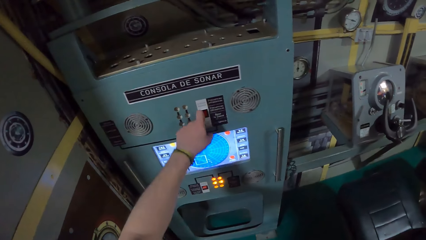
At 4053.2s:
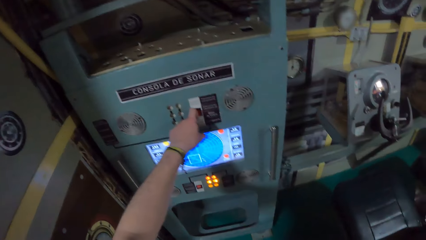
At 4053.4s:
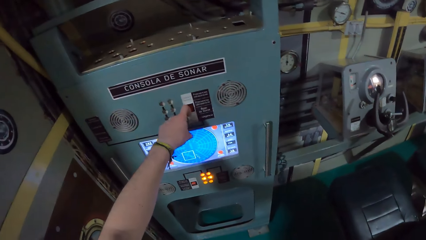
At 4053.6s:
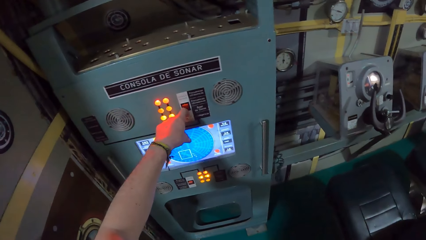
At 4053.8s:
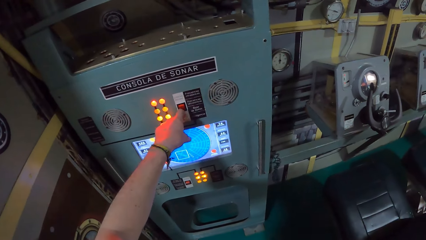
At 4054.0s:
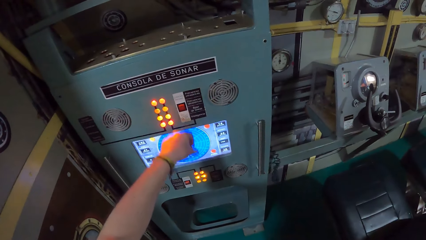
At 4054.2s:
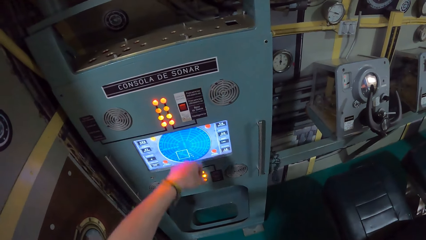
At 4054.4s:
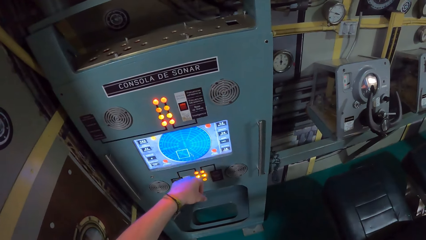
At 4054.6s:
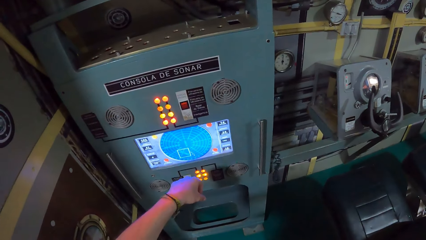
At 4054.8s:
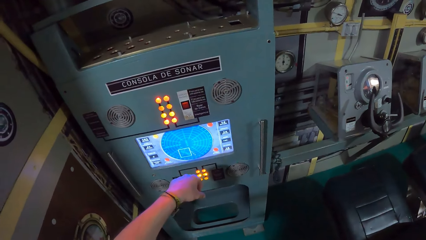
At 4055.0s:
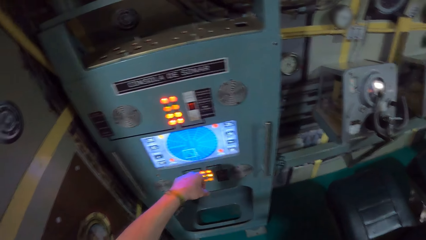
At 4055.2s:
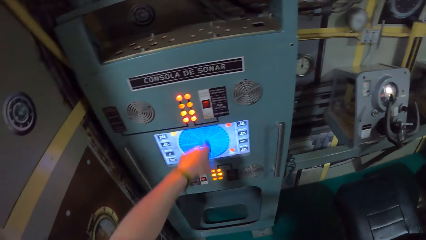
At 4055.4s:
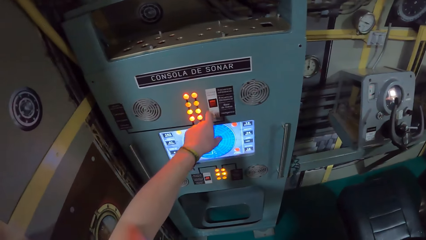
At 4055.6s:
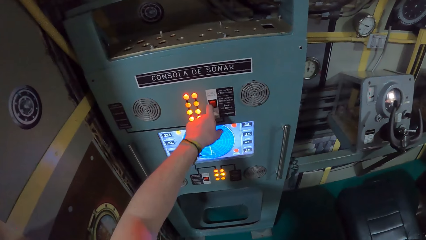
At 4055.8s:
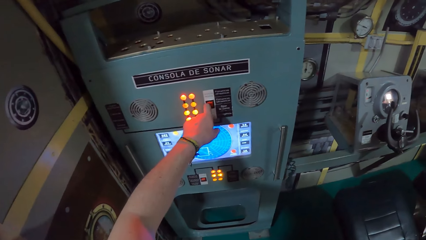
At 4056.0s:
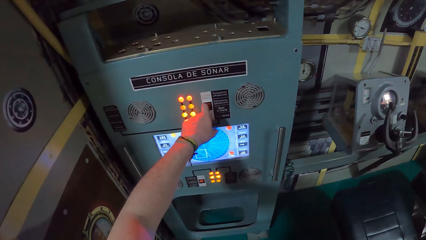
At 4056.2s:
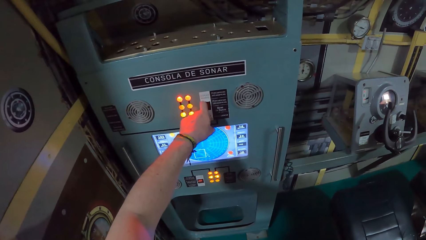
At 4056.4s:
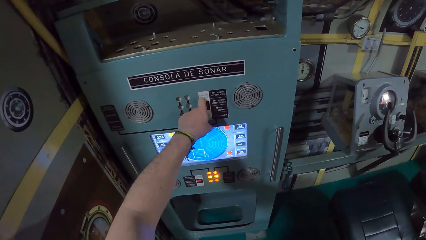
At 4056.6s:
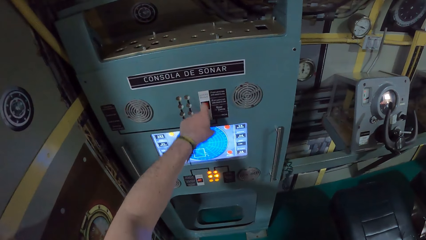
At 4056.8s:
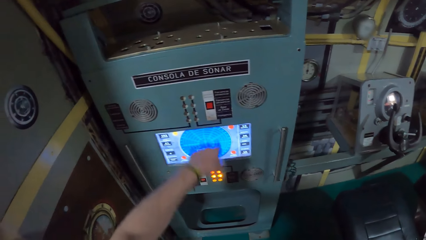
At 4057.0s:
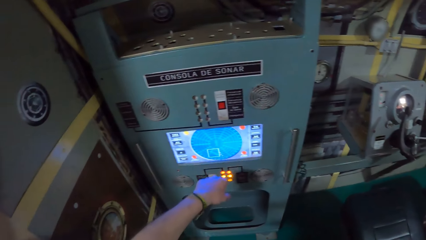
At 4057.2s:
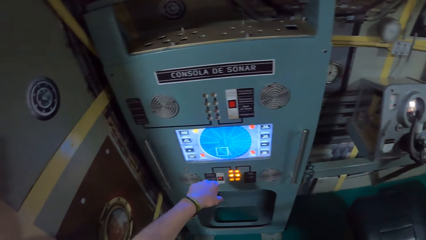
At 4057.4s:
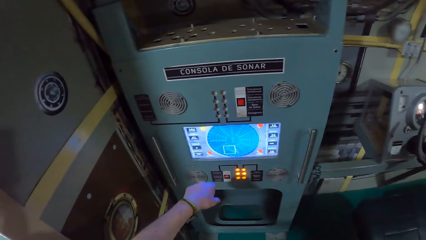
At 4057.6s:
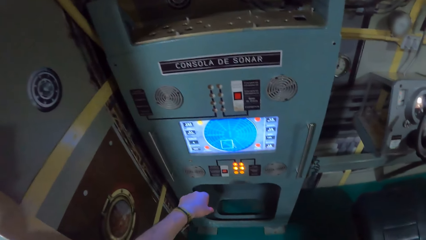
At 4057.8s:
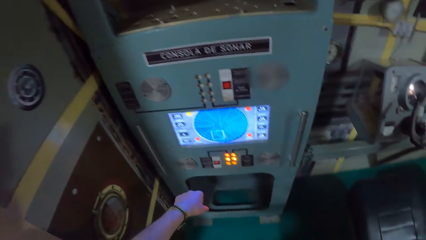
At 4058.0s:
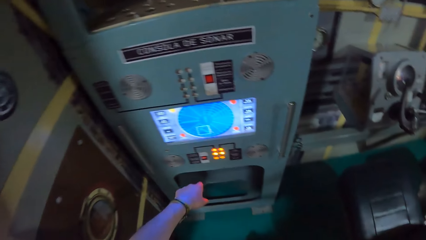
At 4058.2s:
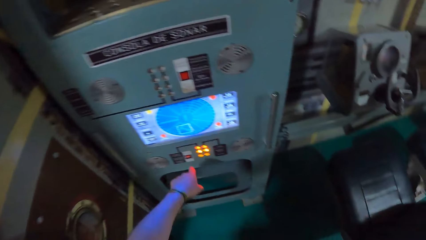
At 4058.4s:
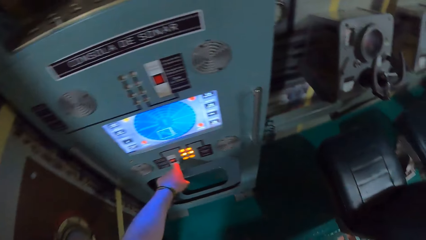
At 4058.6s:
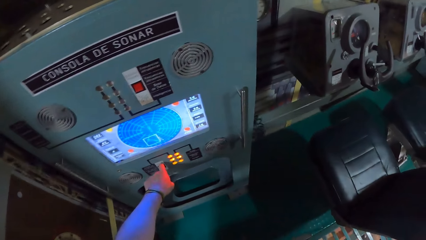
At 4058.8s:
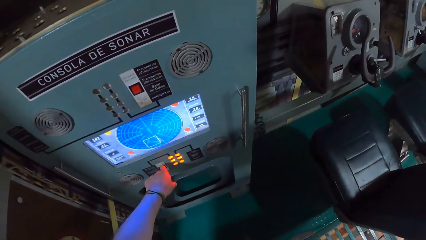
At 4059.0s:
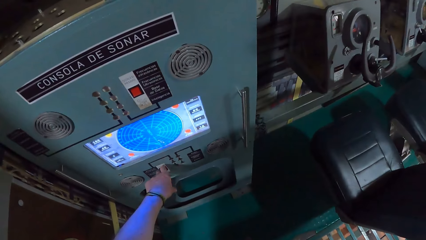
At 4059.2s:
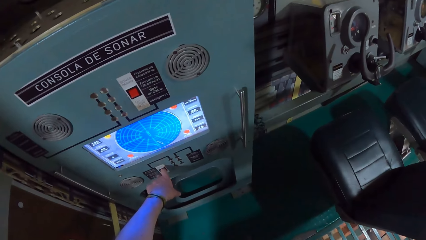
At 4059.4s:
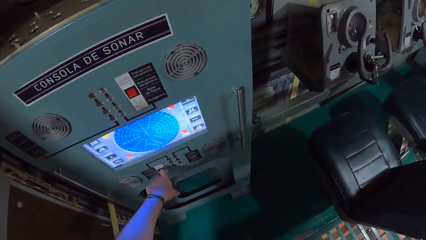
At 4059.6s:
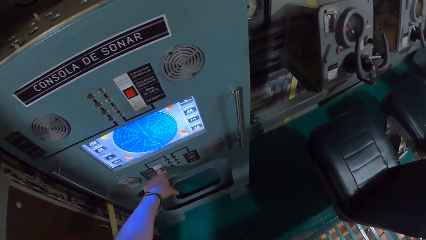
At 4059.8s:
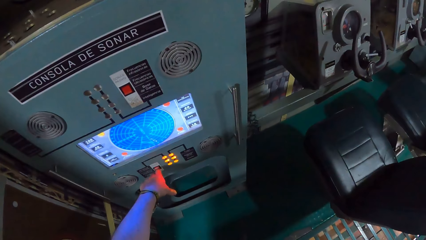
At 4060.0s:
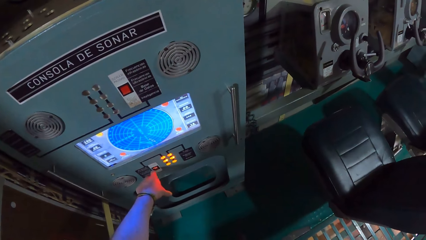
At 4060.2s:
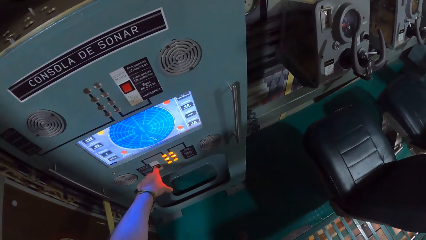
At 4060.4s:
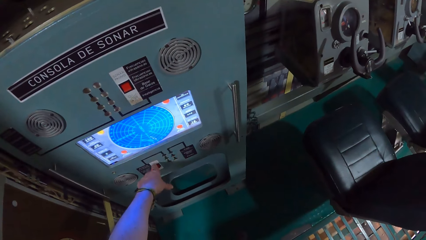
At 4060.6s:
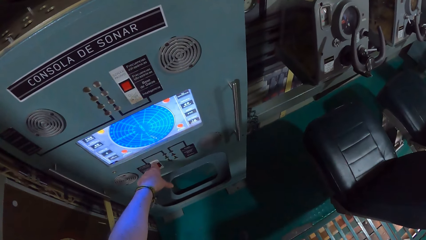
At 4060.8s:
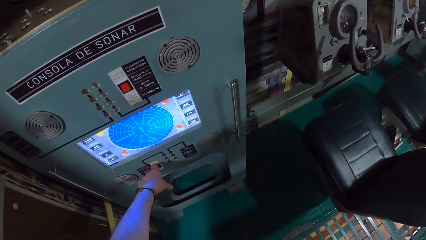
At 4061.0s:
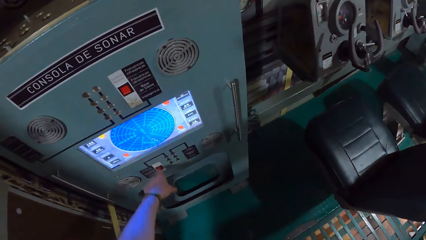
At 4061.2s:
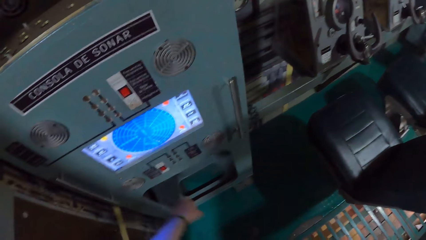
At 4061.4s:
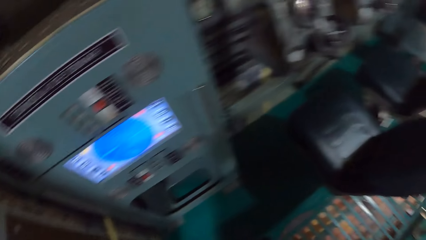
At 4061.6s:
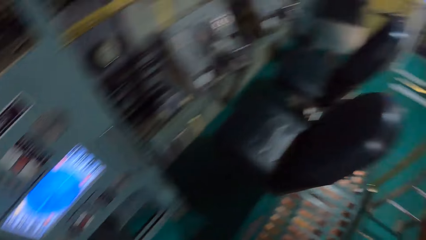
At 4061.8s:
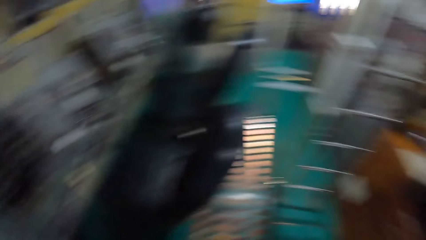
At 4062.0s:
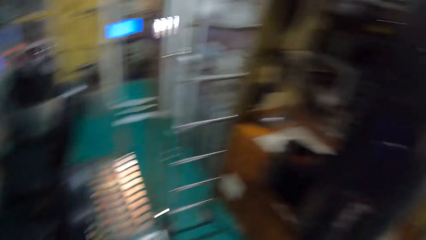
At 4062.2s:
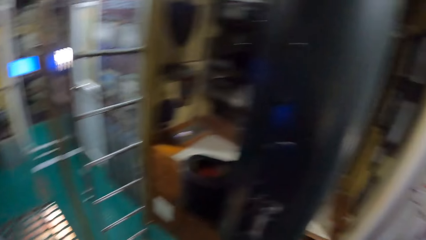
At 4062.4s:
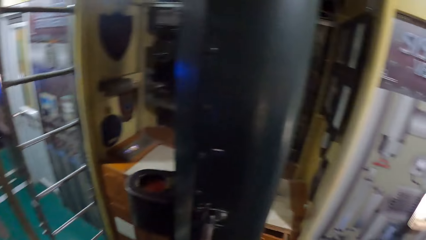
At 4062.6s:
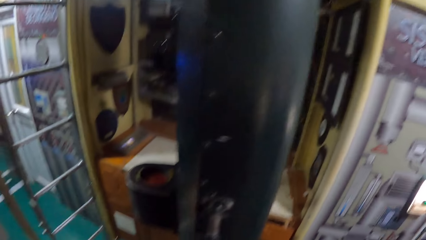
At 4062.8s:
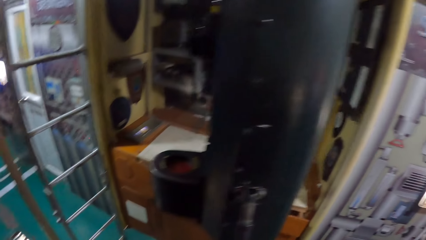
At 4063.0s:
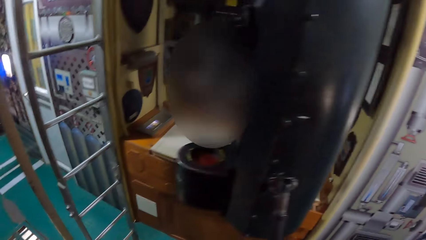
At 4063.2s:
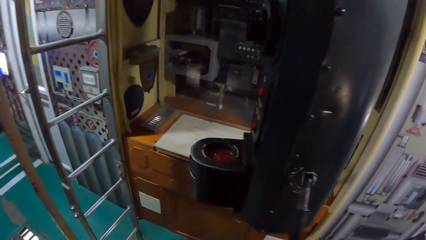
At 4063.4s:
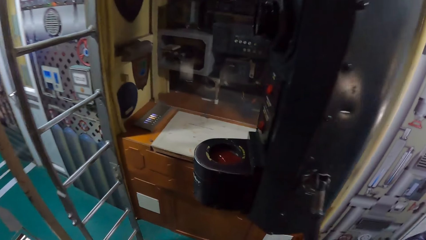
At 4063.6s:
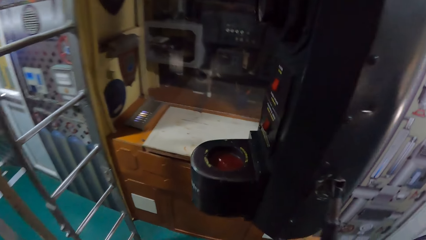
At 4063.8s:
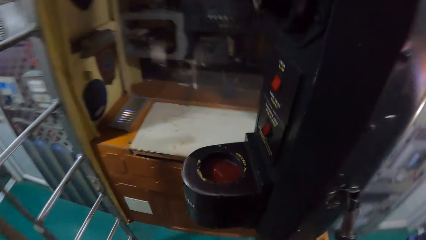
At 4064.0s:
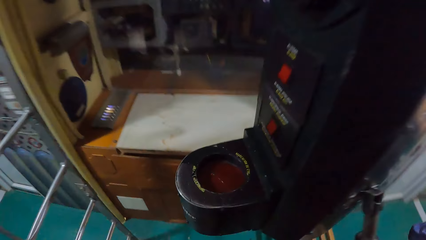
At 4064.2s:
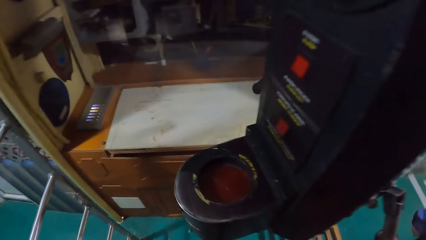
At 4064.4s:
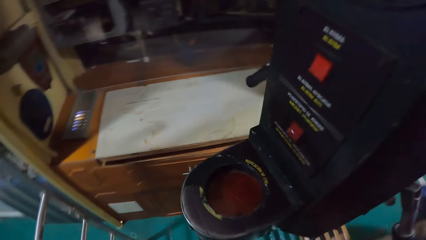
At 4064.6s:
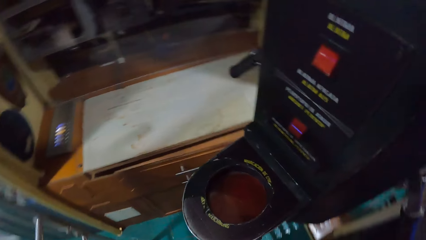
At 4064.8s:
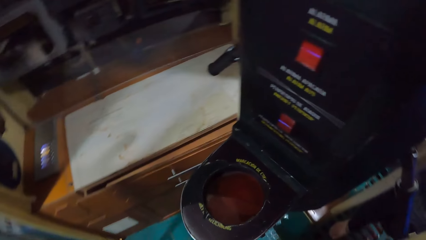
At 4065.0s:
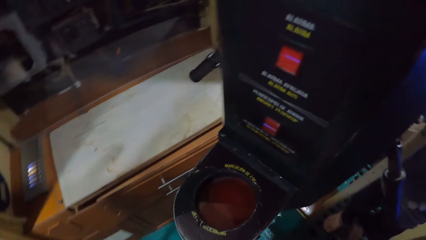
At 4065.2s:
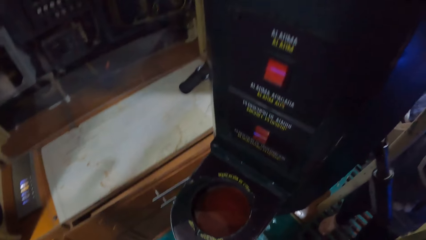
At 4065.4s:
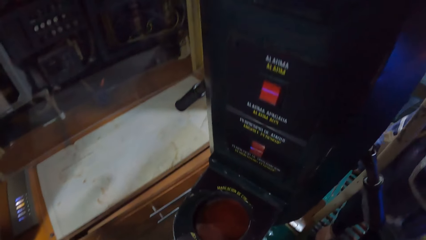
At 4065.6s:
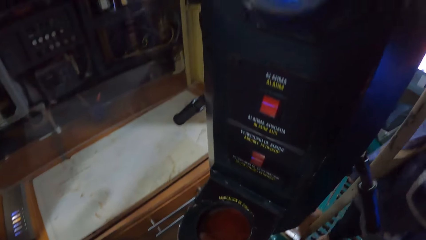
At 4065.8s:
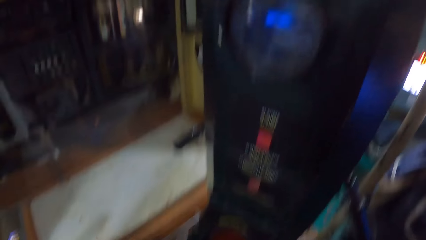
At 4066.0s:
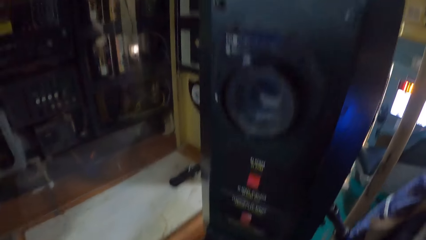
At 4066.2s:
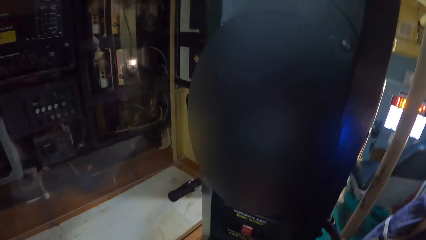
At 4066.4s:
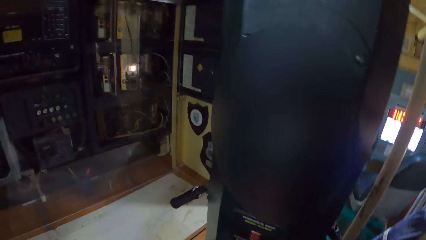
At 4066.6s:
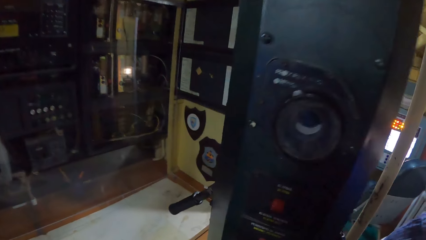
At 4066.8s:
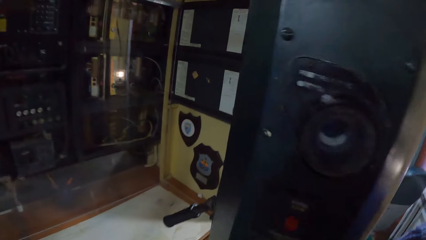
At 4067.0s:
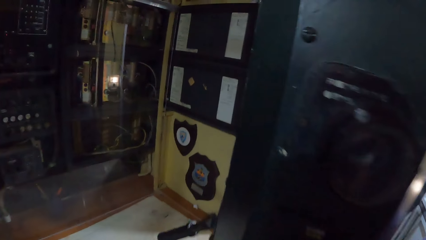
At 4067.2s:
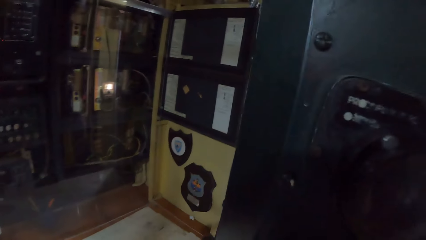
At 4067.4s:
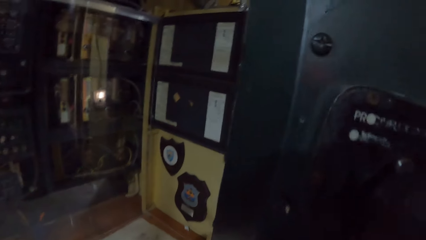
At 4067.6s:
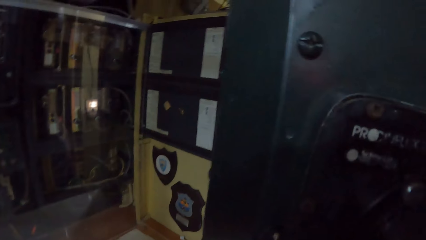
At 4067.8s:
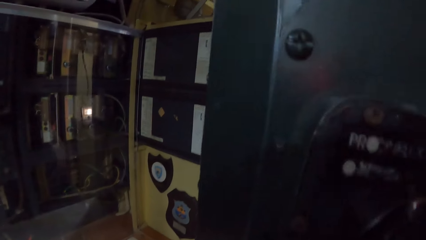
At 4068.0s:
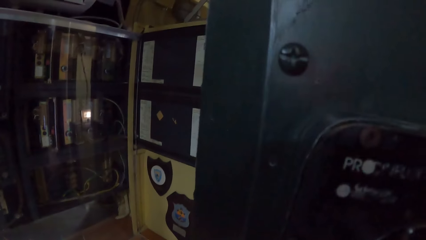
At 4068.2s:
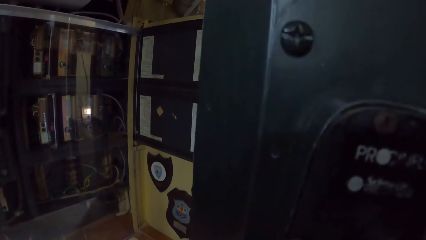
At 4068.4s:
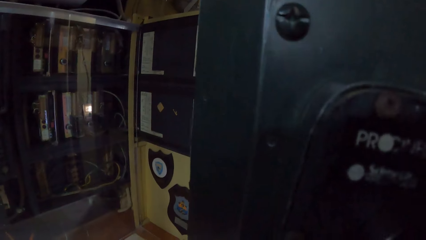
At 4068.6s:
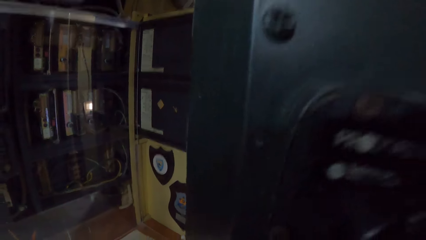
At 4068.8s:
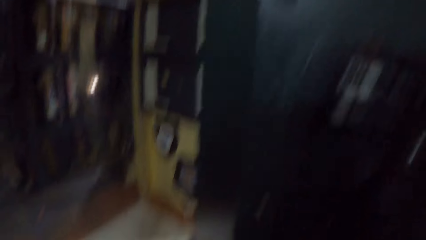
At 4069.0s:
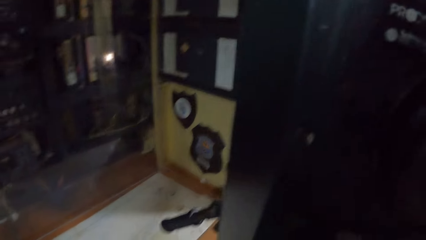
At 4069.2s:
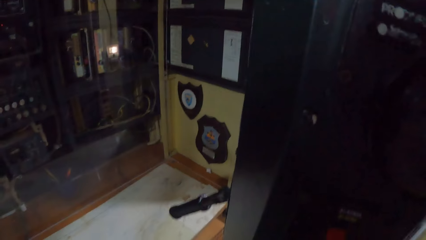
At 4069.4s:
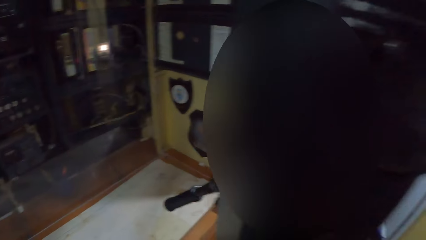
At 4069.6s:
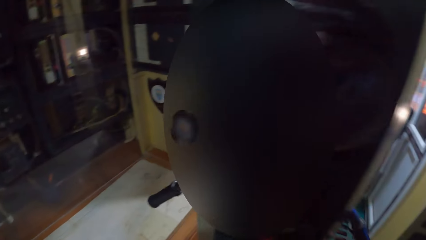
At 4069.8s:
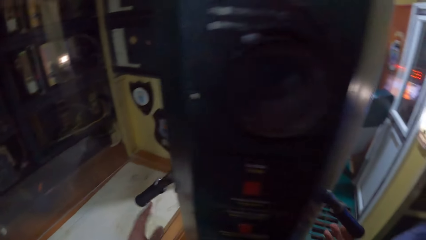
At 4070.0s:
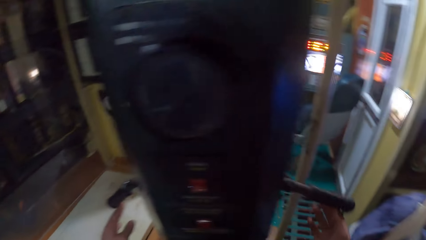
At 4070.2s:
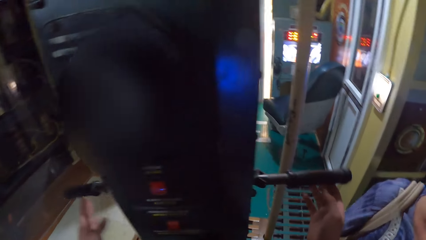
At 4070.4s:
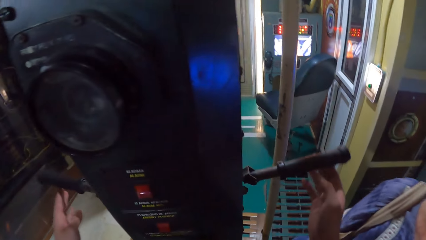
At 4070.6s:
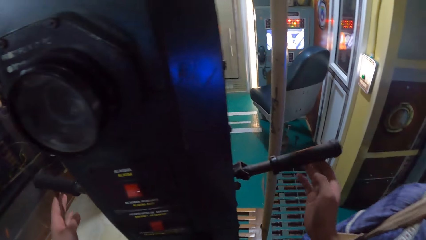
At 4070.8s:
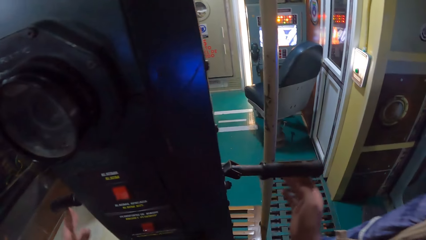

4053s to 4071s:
The camera wearer presses a button on the wall with his left hand. He presses the button on the wall with his left hand again. He turns off the switch. He presses the button on the wall with his left hand again. He looks through the lens of a periscope. He raises the handles of the periscope with both hands.
